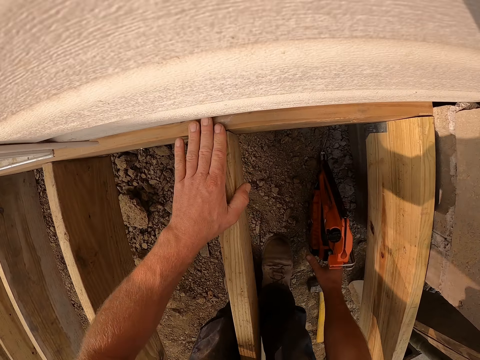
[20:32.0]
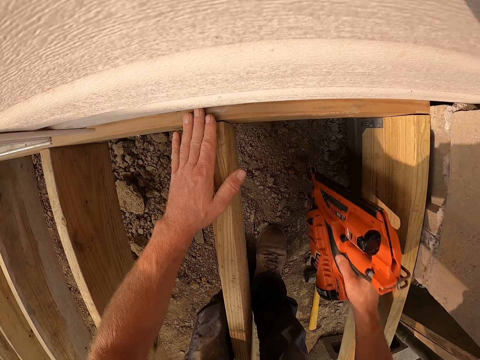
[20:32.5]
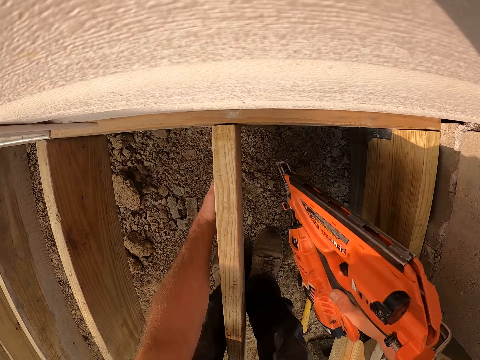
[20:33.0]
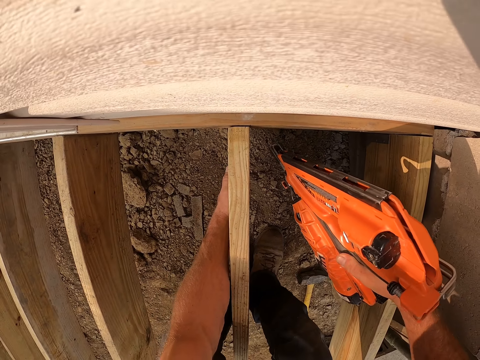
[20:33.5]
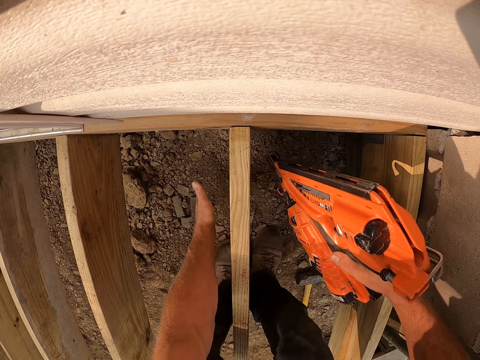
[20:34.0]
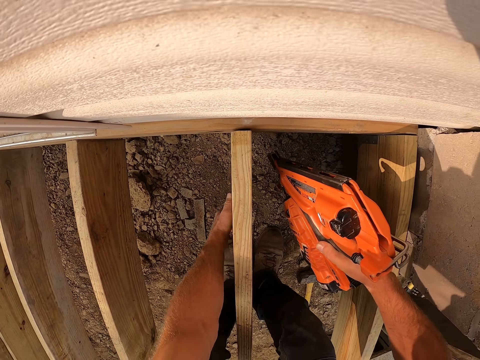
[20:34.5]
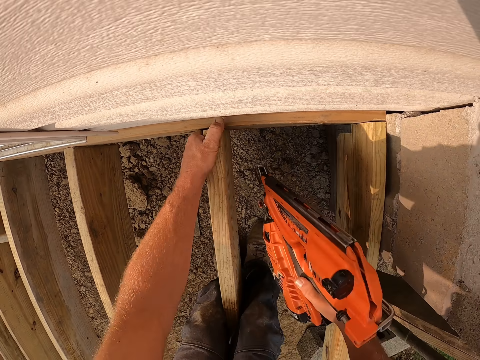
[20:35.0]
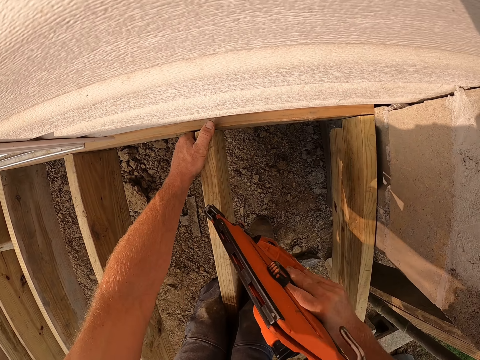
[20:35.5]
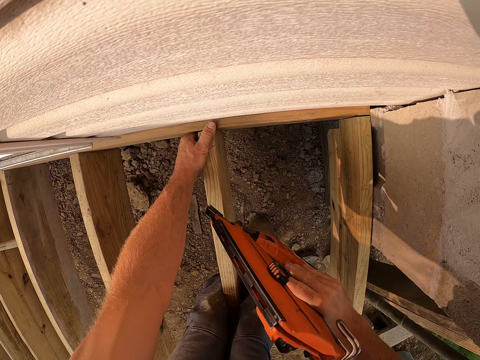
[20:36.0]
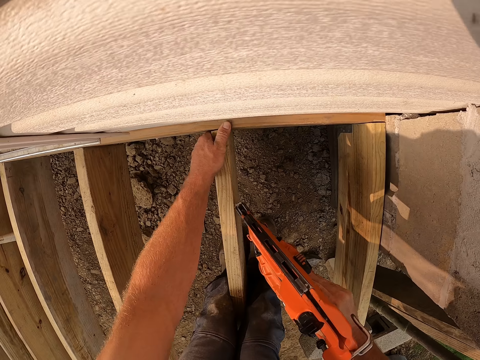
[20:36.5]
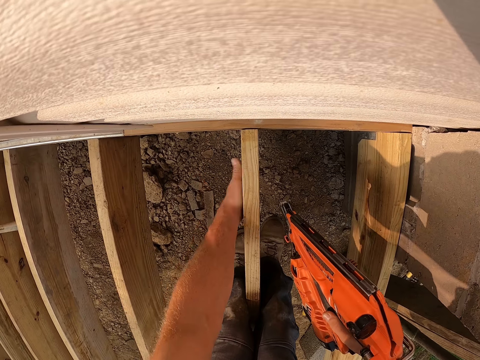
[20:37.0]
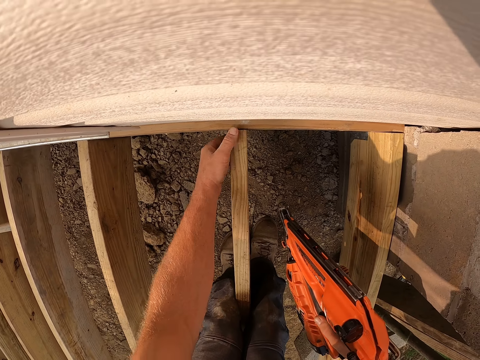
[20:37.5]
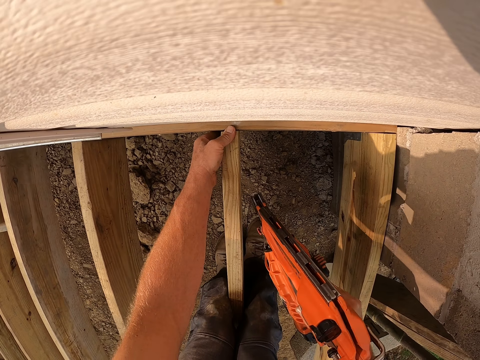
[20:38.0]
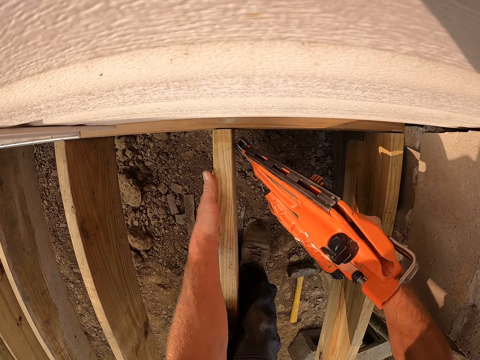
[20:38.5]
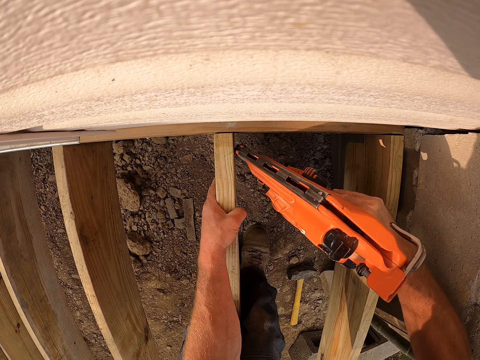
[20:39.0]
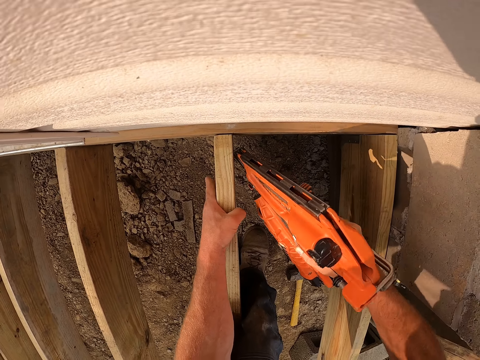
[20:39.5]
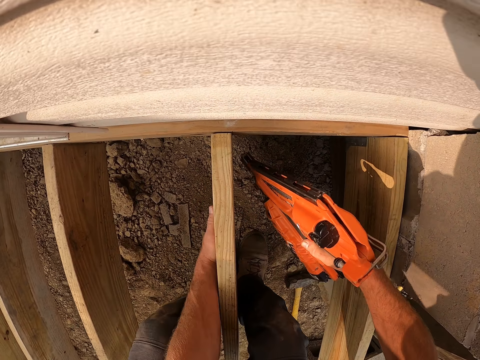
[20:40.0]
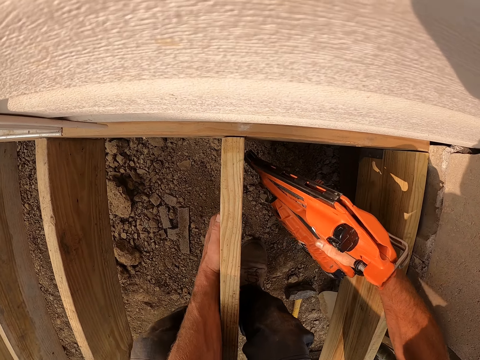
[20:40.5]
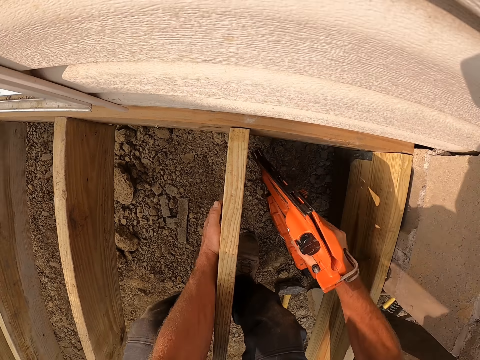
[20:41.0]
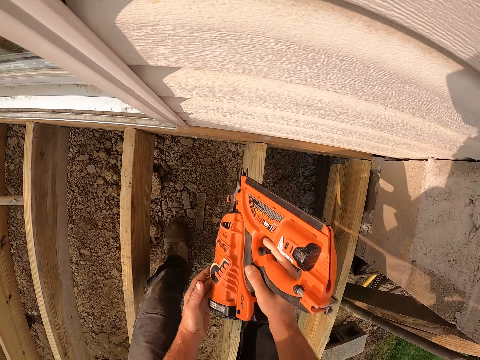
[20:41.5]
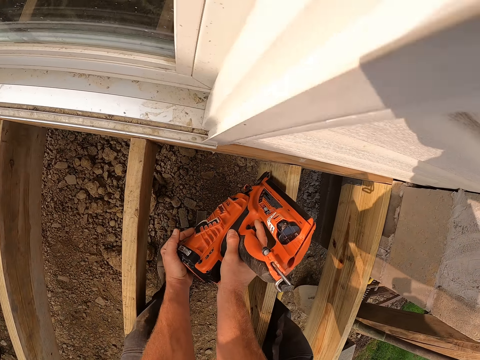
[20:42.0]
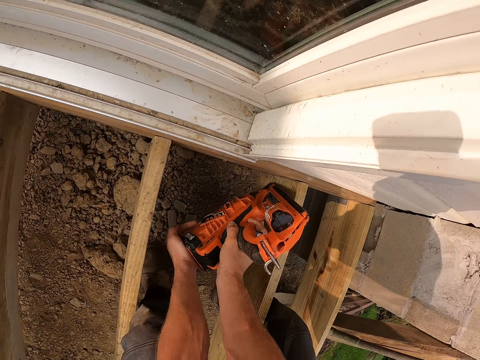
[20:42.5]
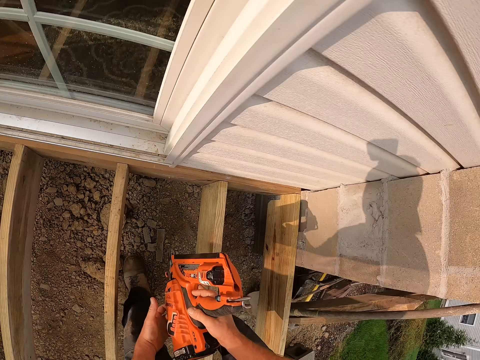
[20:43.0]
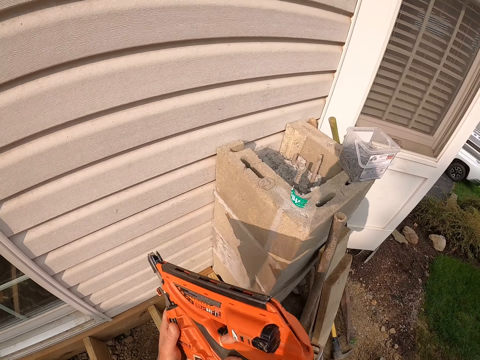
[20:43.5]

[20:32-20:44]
The camera wearer drops the hammer. He picks up the nail gun. He hits the wood with his left hand. He hits on top of the wood with the nail gun. He hits the wood with his left hand again. He nails the wood with the nail gun.

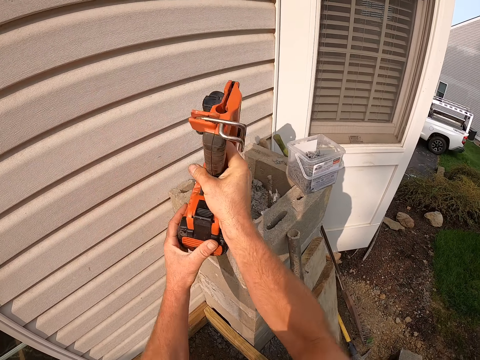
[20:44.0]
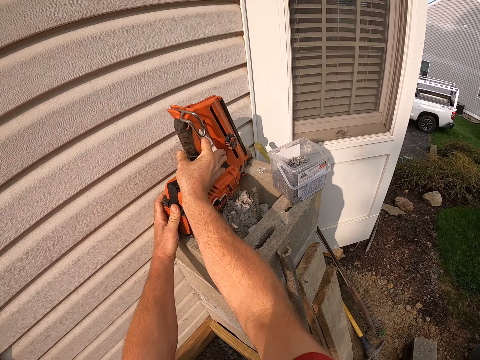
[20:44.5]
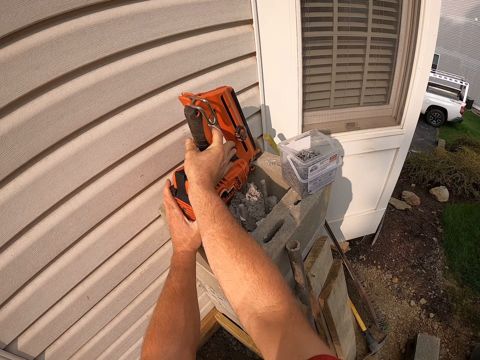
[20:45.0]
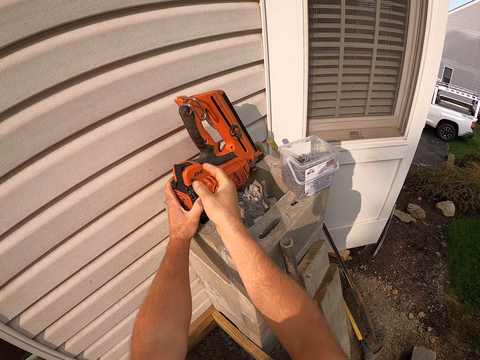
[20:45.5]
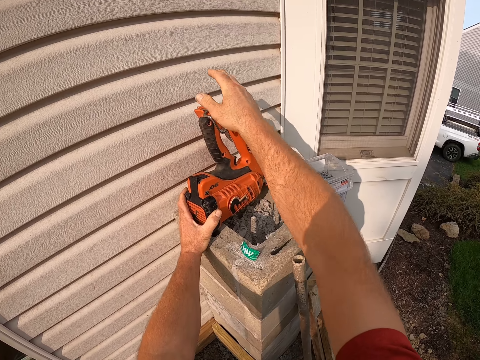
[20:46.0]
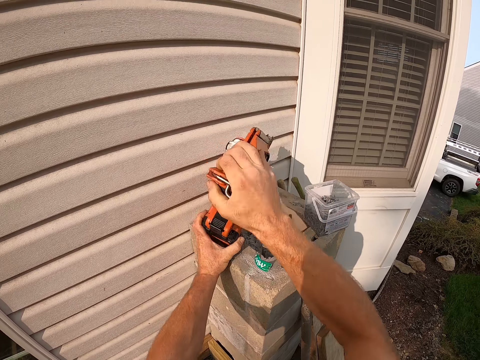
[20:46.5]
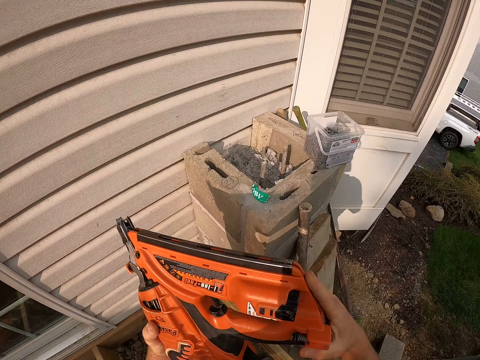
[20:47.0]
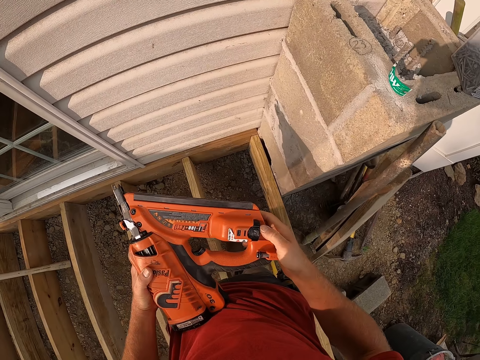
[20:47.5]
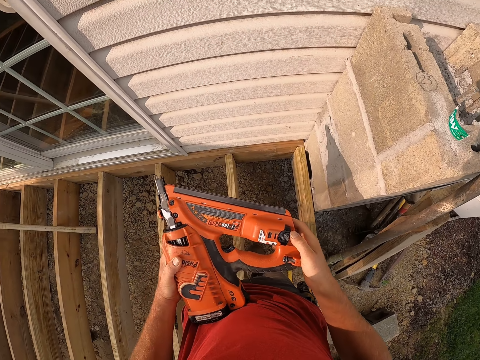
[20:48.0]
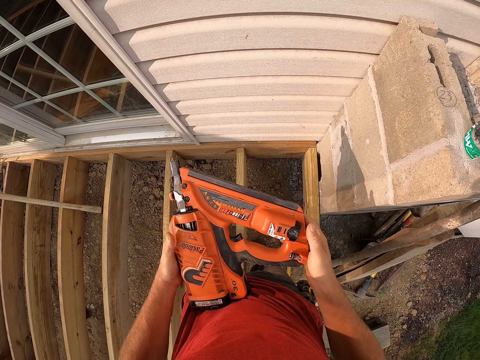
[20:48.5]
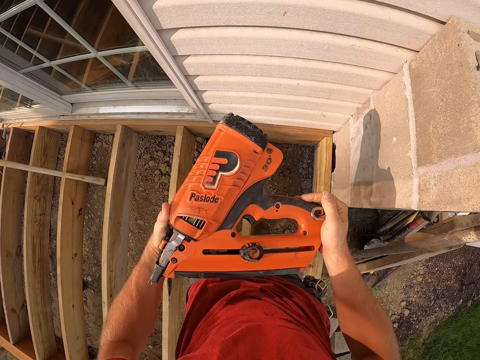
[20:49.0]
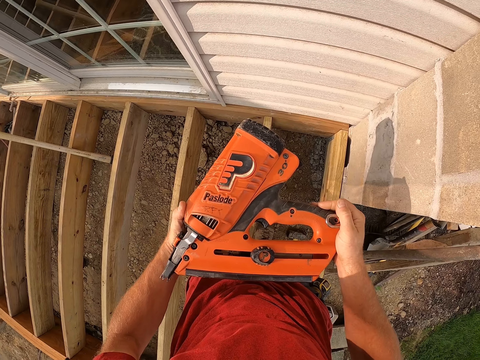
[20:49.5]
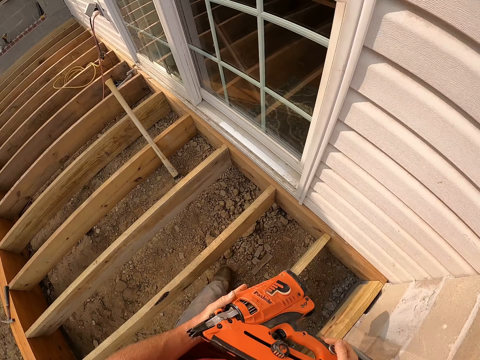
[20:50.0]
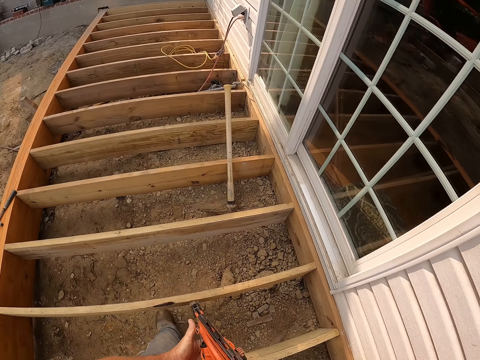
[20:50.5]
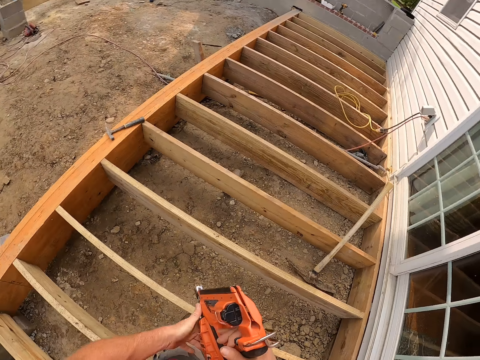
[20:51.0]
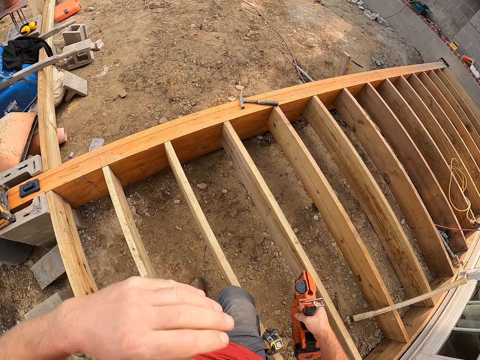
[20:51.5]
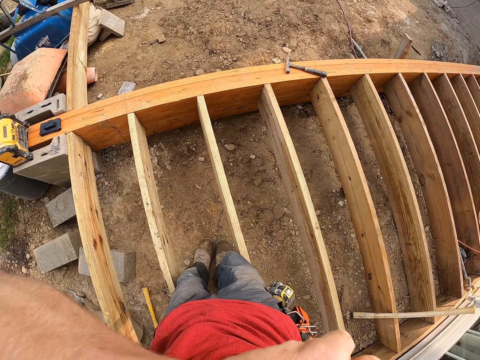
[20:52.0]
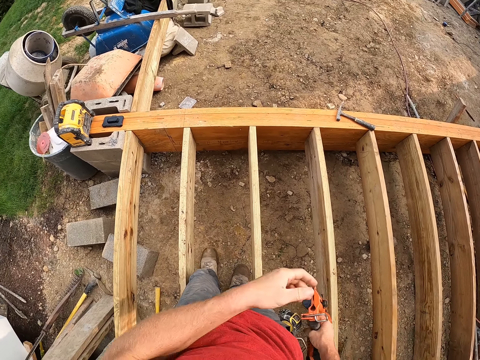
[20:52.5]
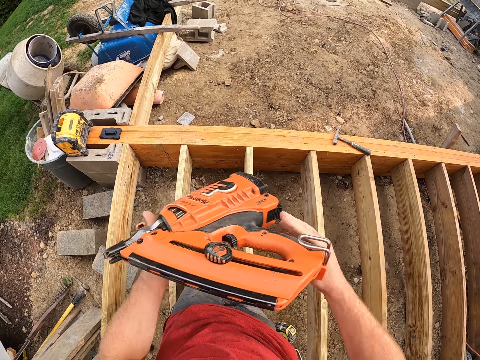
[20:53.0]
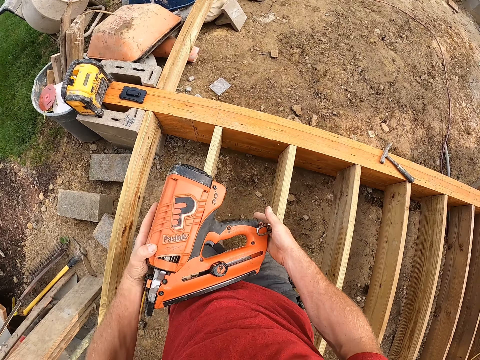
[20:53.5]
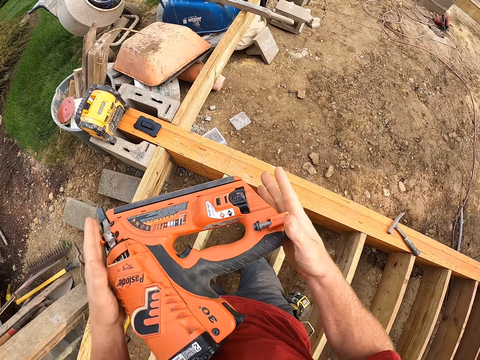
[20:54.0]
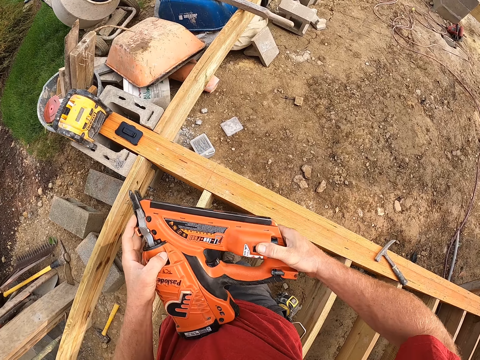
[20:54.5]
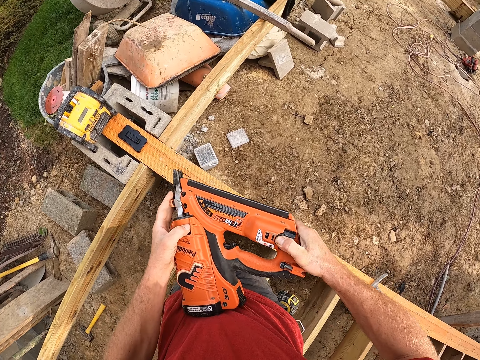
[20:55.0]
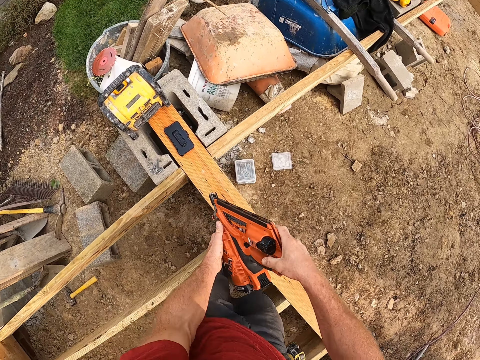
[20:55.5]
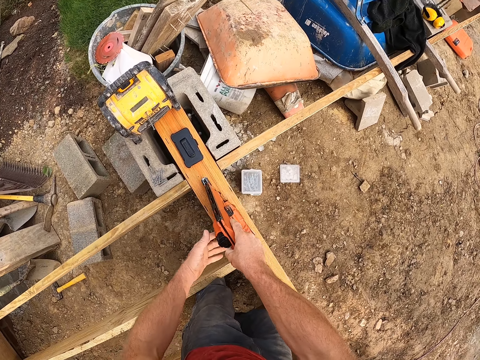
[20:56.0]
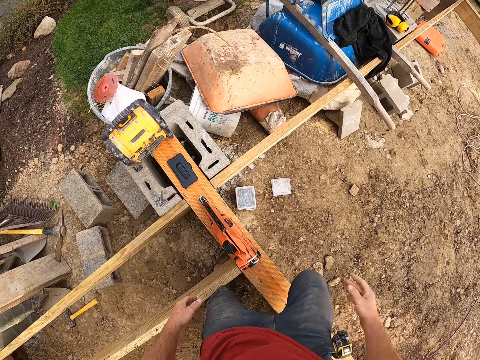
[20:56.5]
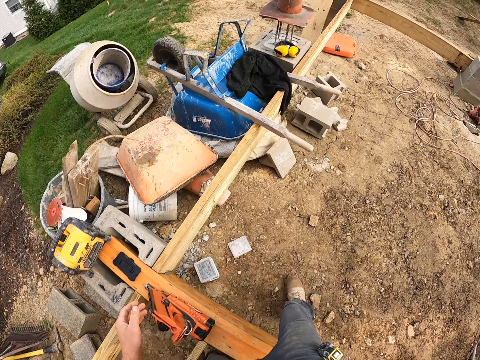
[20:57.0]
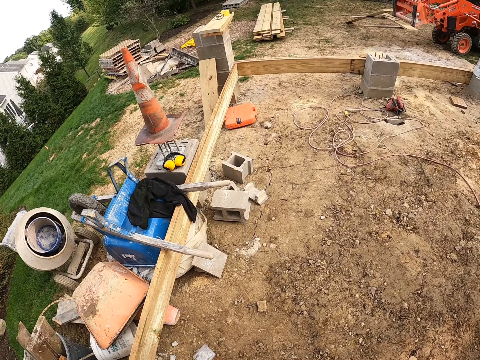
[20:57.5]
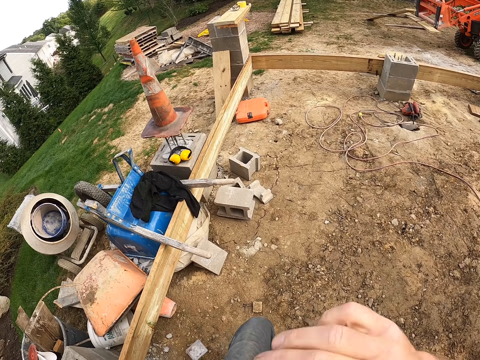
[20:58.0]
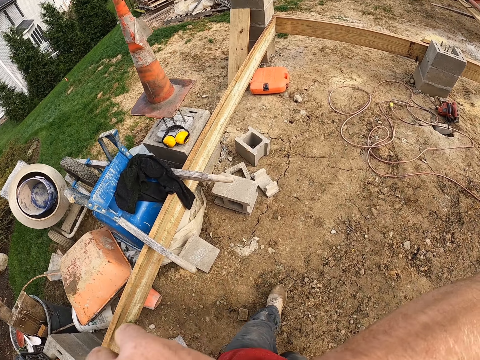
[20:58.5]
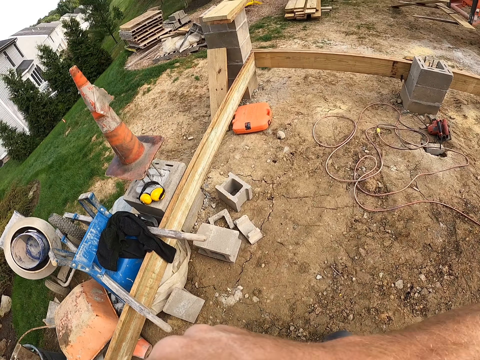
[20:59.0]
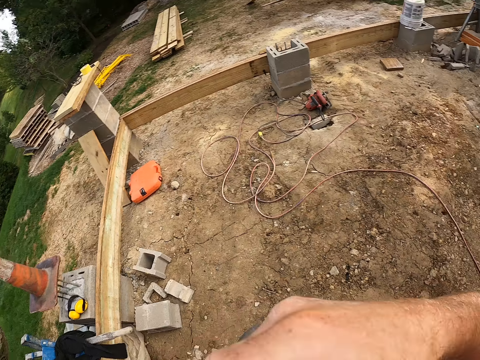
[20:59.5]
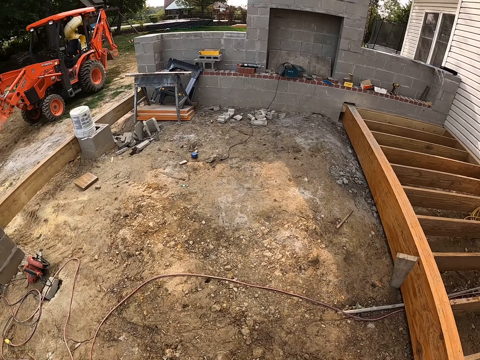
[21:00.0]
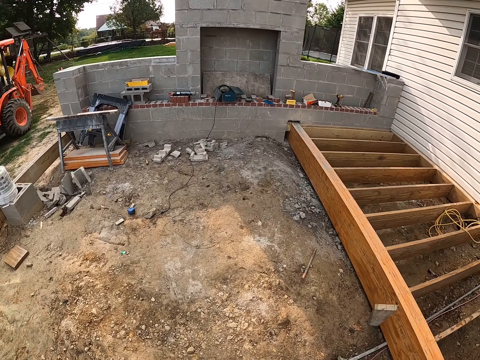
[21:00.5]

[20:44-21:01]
The camera wearer puts a nail gun or drilling machine on top of a block. He removes the nail gun from on top of the block. He flips the nail gun. He touches his face. He flips the nail gun again. He presses a button on the nail gun. He throws up the drilling machine. He puts the nail gun on top of the wood. He walks around the worksite. He touches his face.
